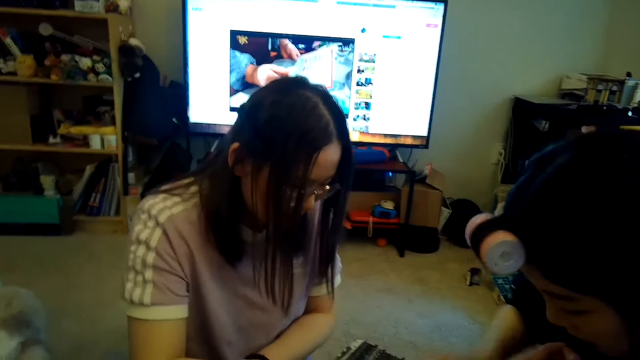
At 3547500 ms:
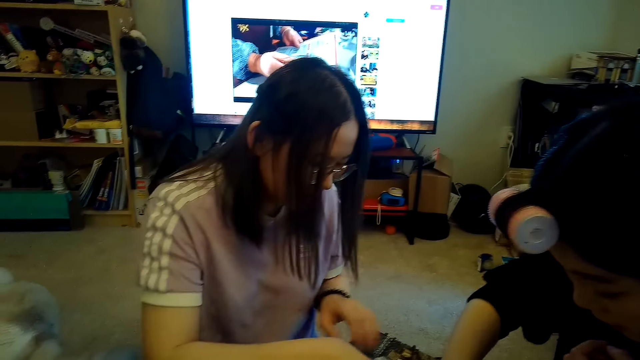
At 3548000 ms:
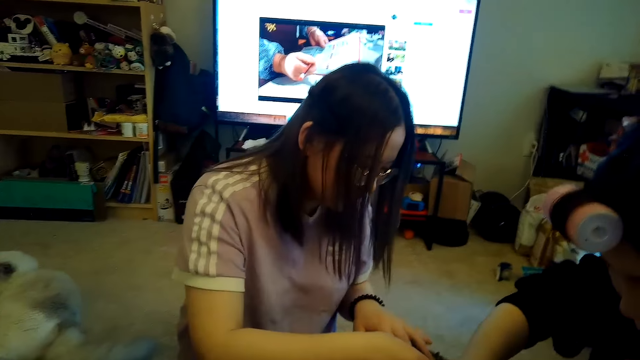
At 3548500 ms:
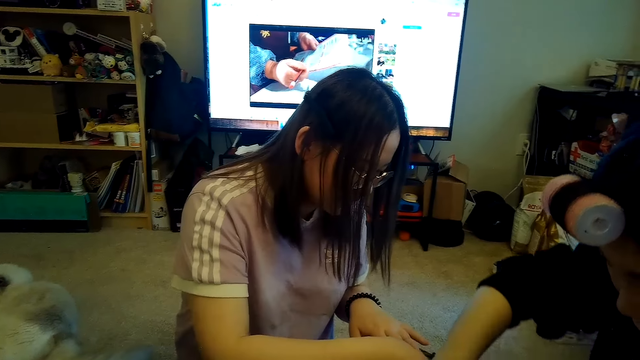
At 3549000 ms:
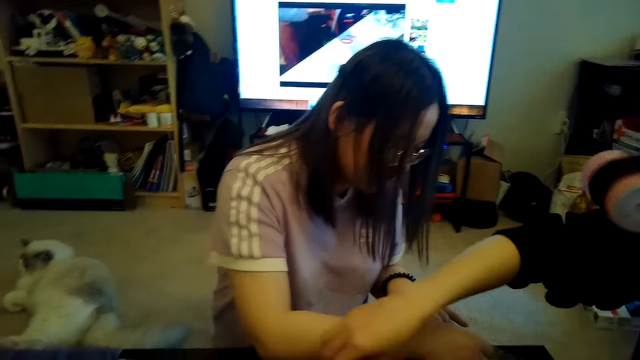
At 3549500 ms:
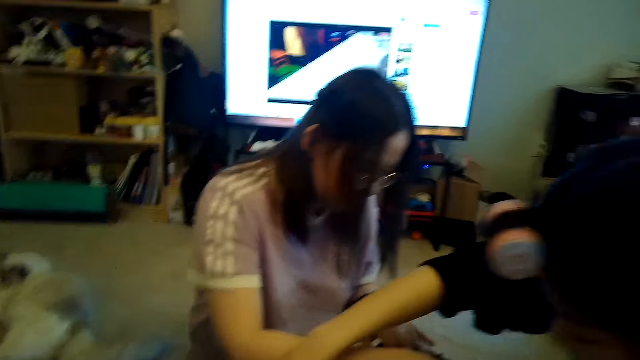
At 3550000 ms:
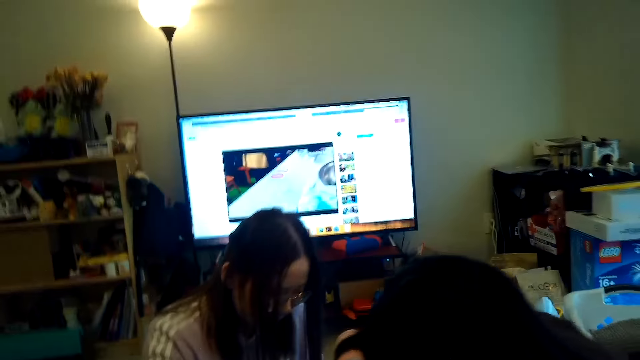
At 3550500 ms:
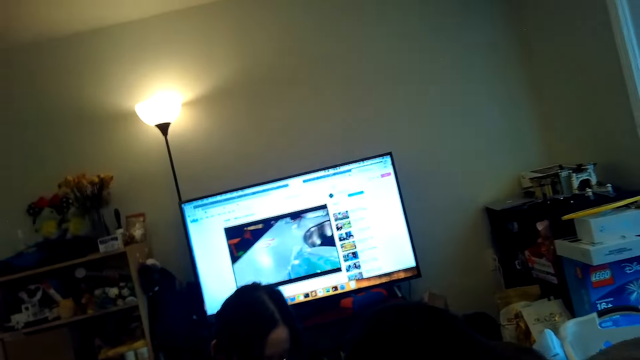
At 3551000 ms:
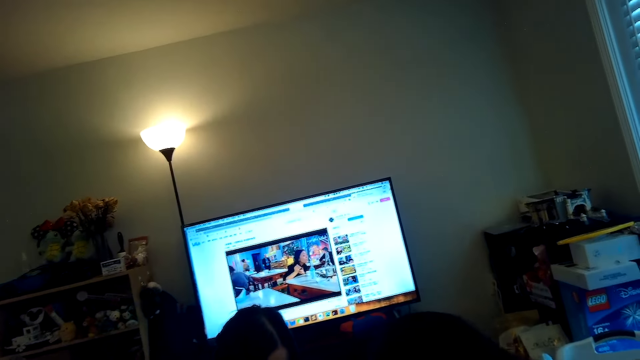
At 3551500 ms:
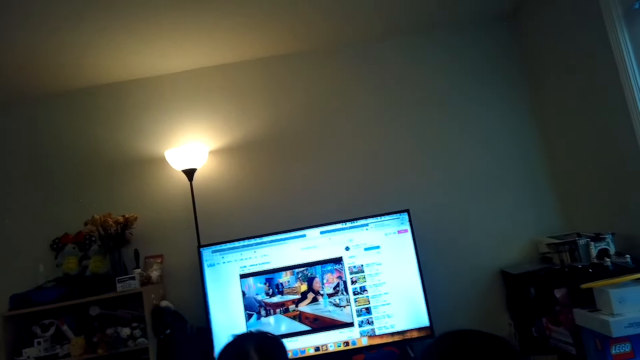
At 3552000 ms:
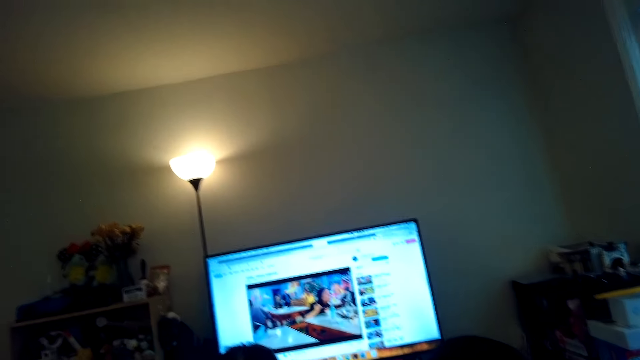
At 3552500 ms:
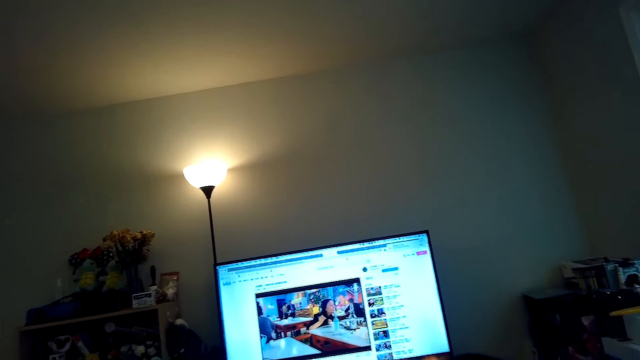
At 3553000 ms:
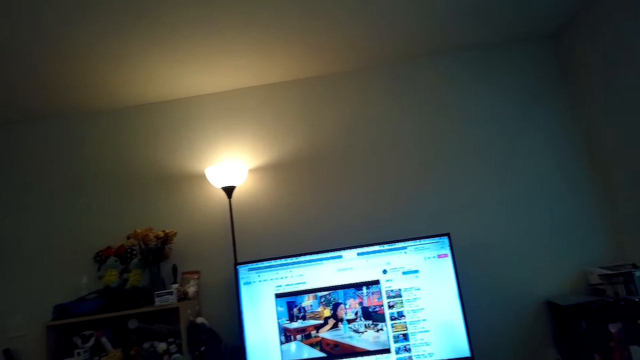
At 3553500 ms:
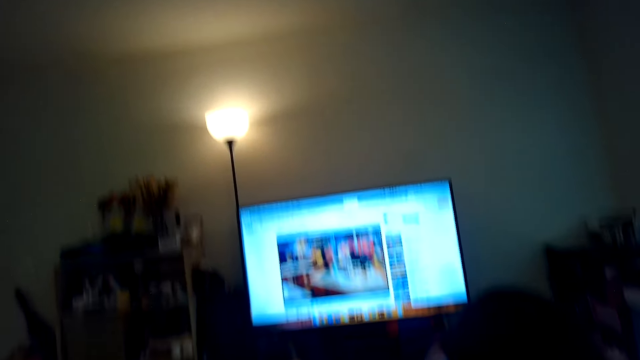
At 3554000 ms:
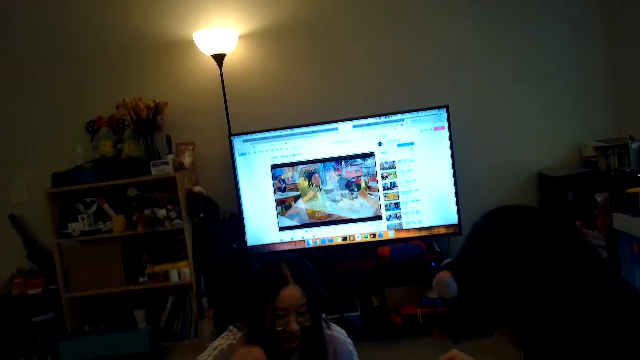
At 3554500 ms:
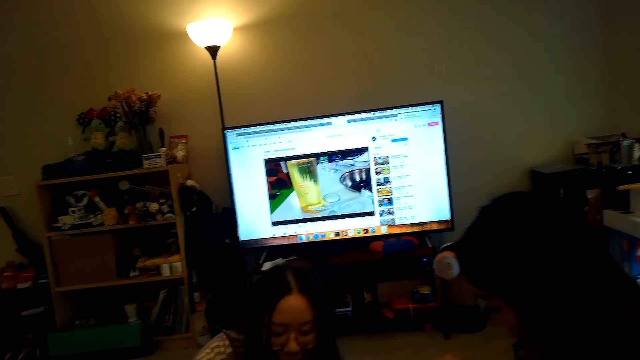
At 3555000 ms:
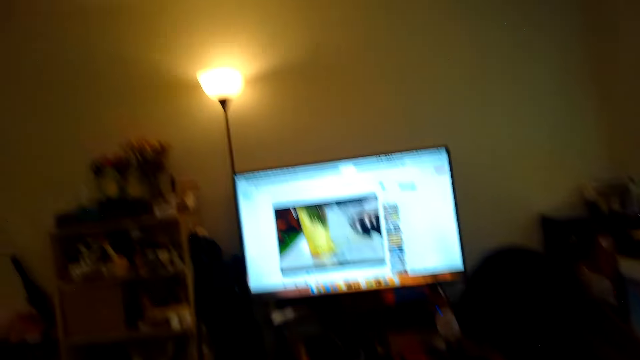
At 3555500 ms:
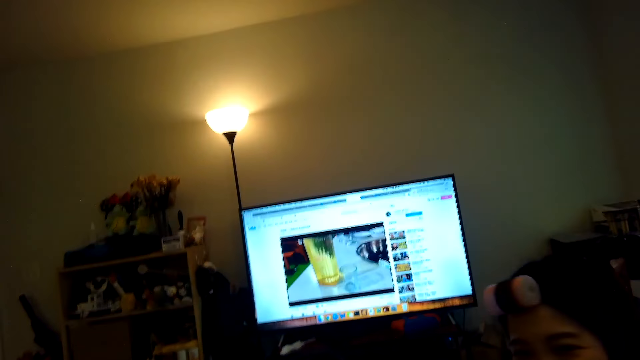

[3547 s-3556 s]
A person talks.

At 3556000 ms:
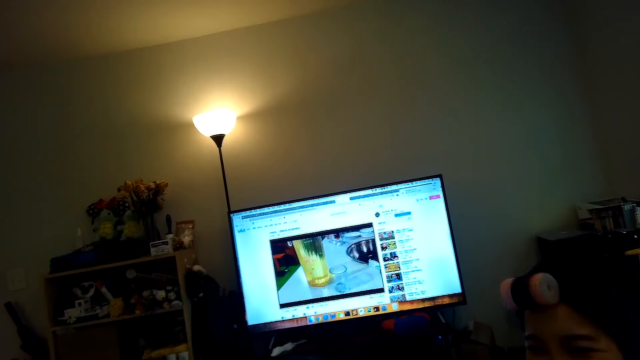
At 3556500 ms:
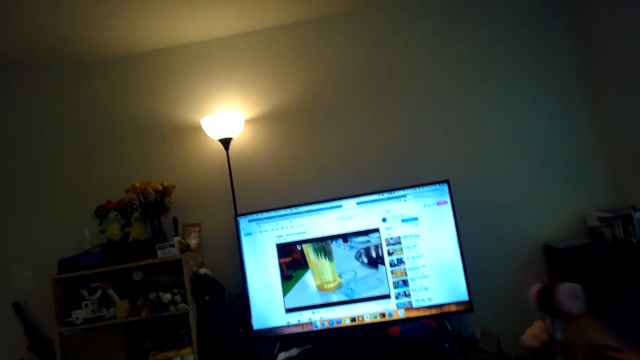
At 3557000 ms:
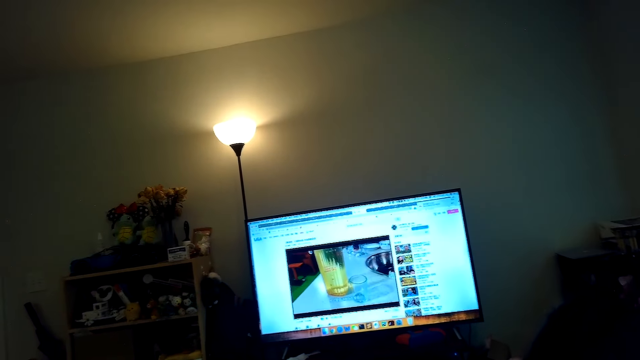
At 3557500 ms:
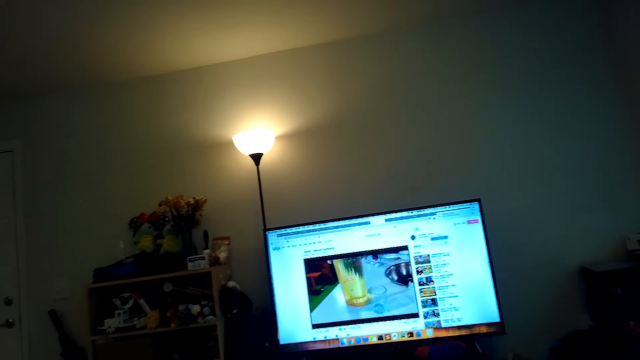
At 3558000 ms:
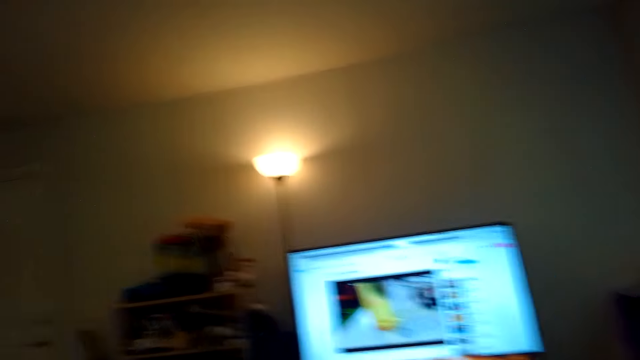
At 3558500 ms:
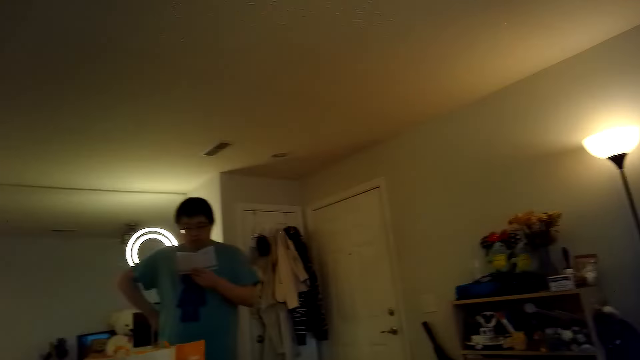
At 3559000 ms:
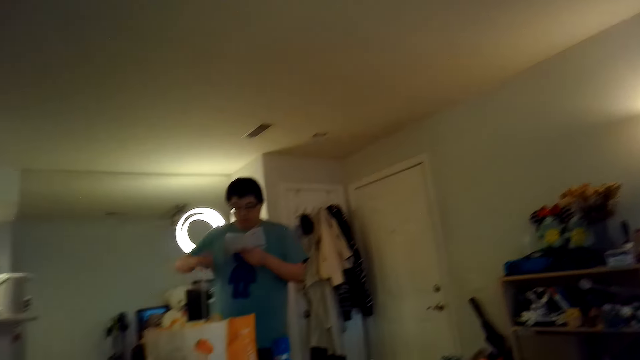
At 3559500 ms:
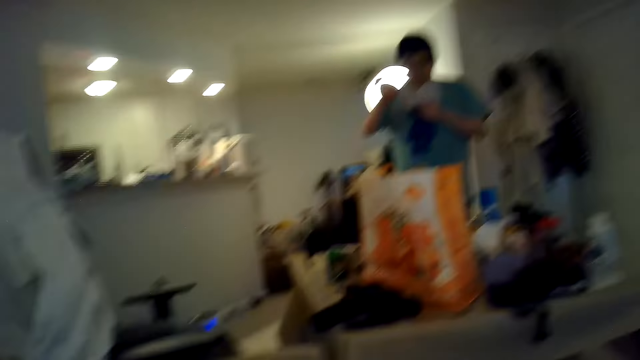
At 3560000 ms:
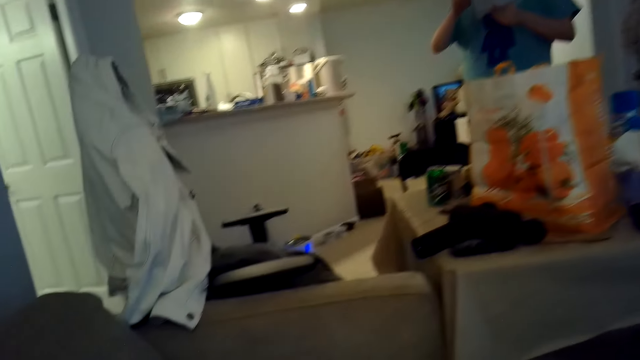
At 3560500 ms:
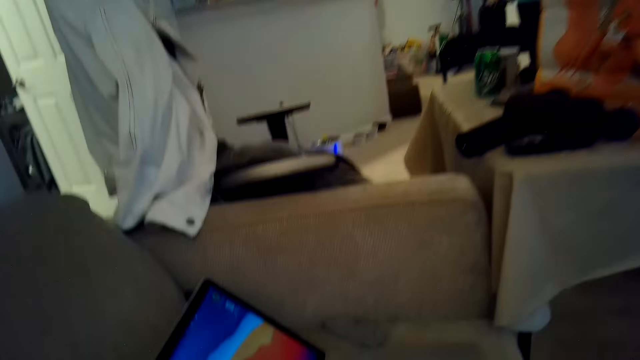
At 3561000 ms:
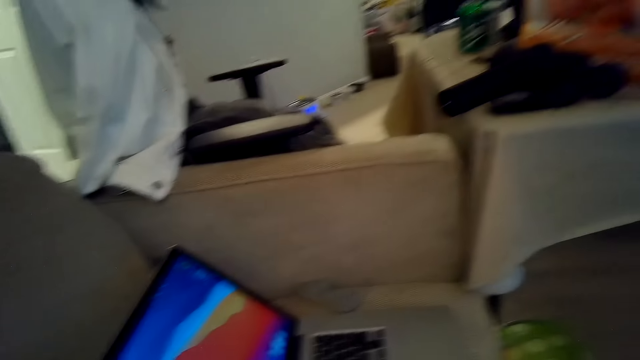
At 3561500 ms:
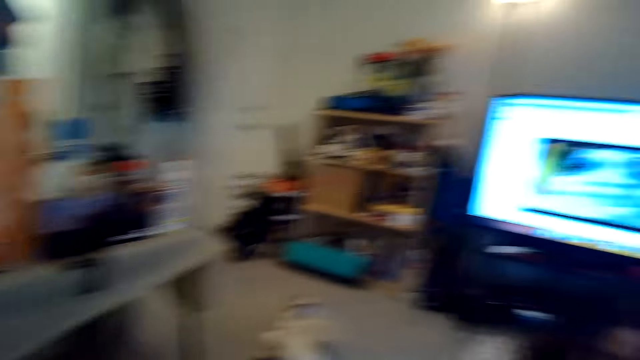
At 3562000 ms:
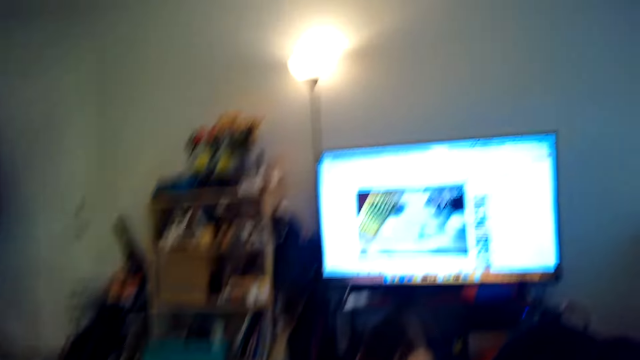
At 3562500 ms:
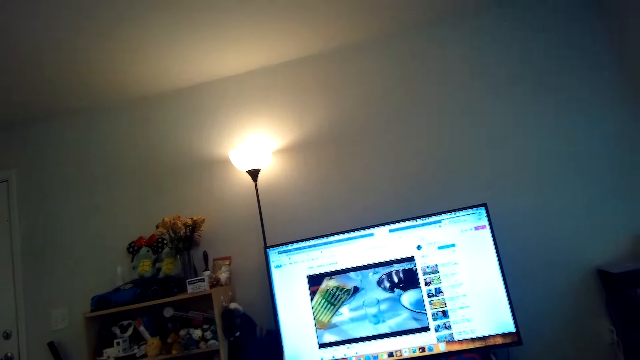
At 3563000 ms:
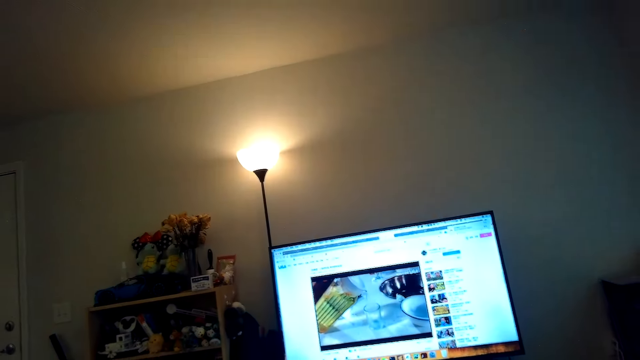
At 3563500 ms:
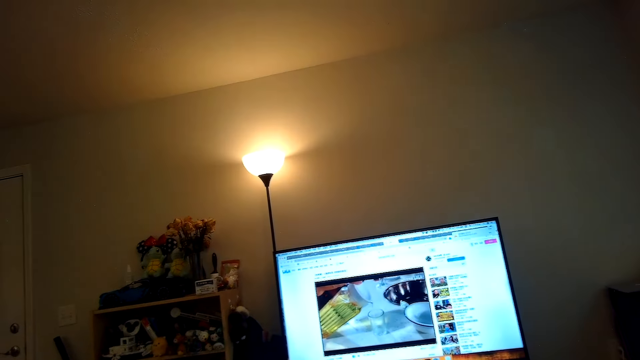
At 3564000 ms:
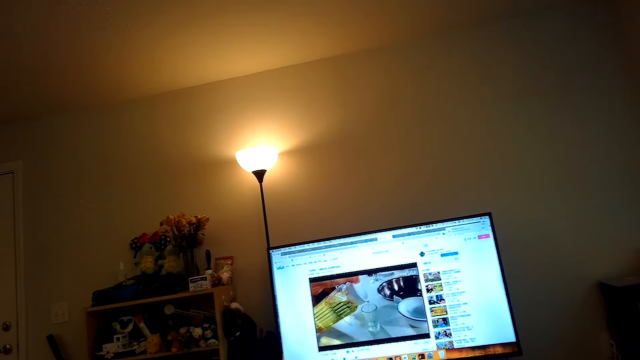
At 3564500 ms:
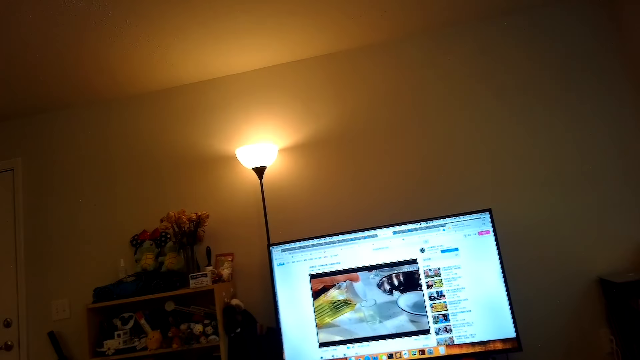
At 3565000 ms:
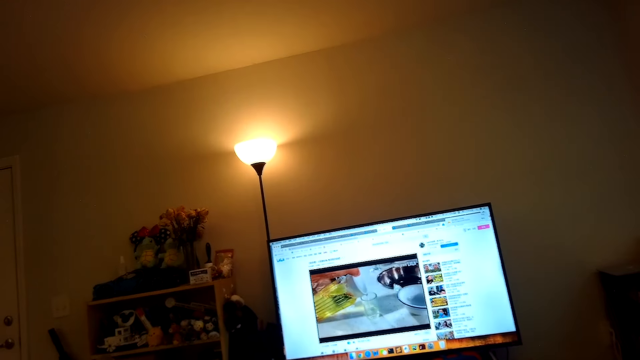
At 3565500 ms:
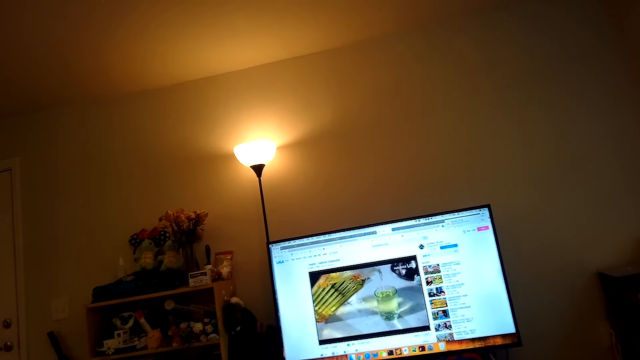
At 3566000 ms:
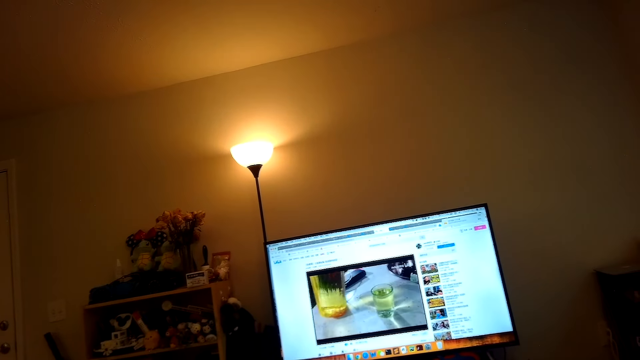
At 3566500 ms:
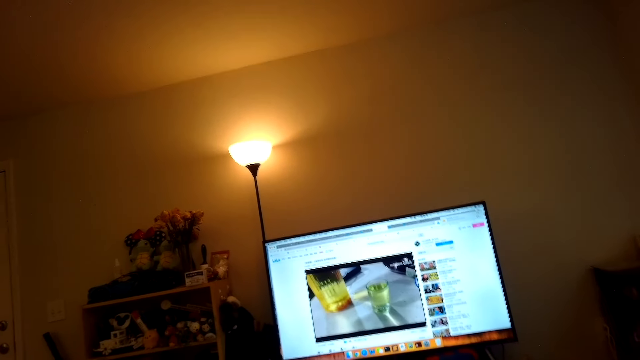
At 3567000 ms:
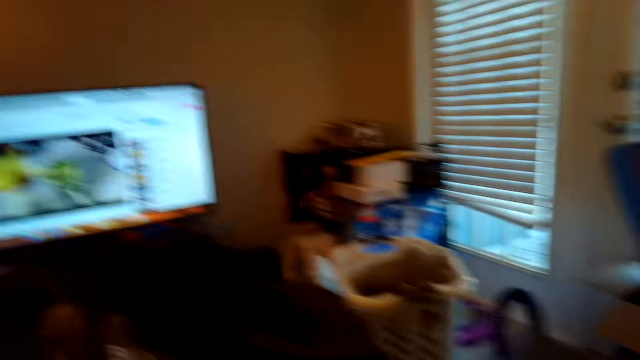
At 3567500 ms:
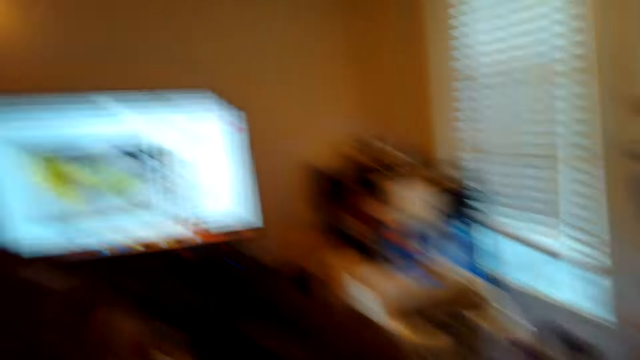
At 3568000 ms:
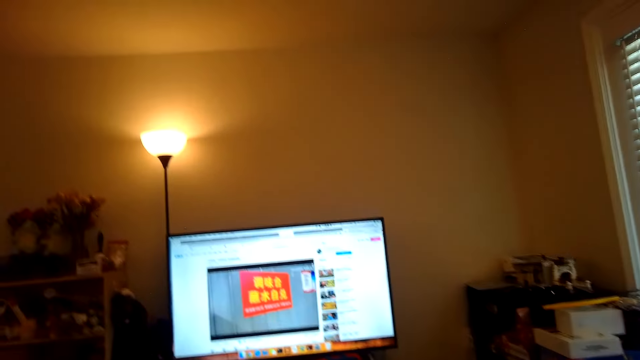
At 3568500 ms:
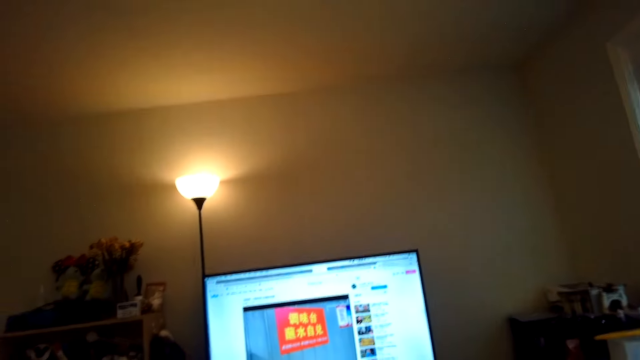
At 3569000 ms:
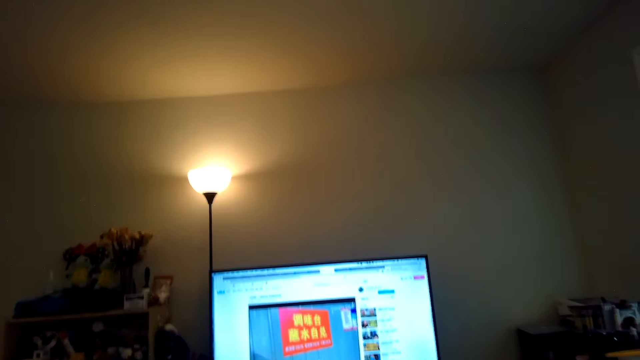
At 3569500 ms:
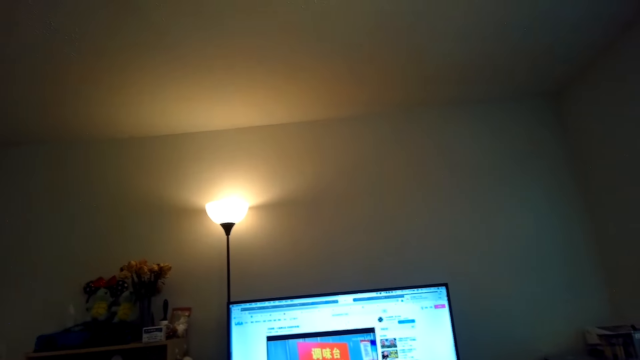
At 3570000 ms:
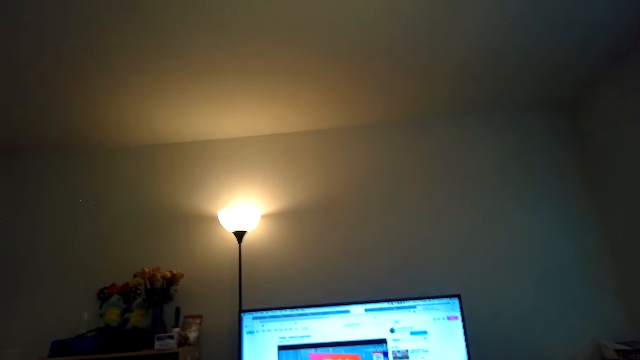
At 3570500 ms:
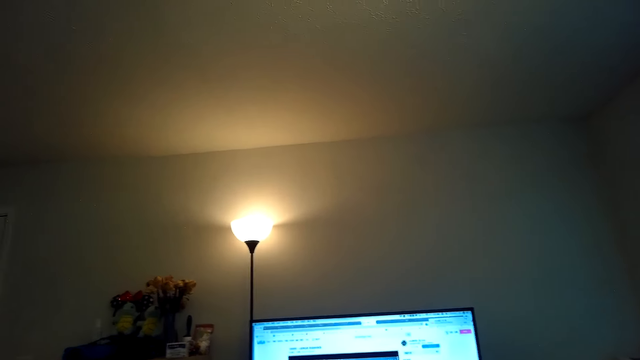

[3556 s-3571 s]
A person laughs. The camera wearer talks. The person reads a book while on his feet. The camera wearer looks around and looks at the television.
